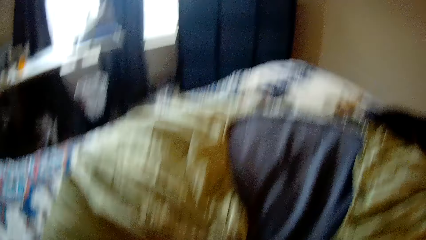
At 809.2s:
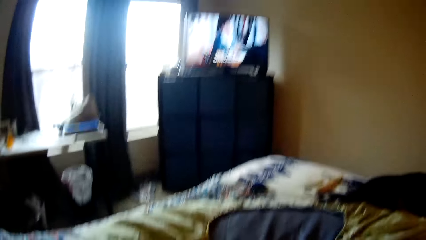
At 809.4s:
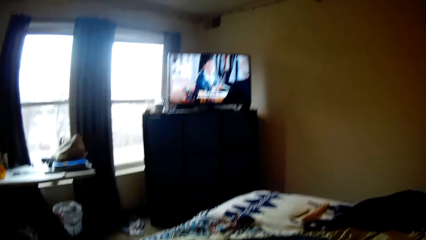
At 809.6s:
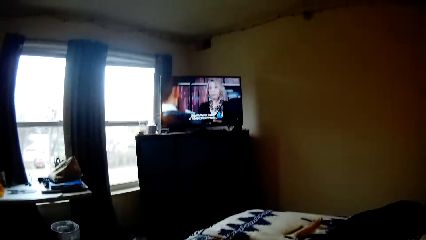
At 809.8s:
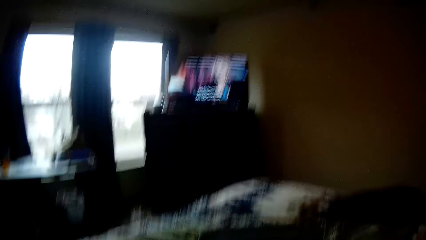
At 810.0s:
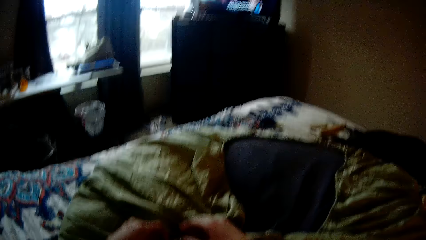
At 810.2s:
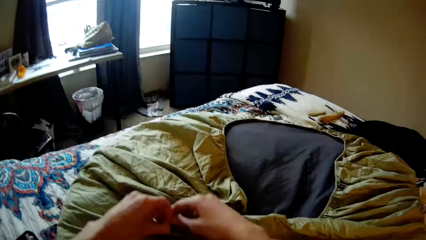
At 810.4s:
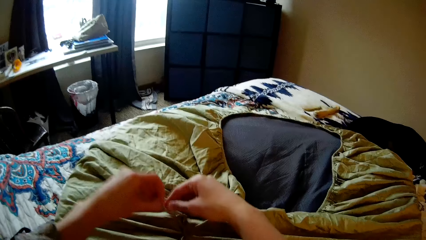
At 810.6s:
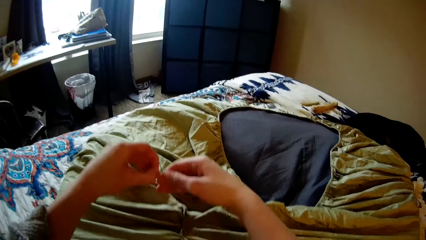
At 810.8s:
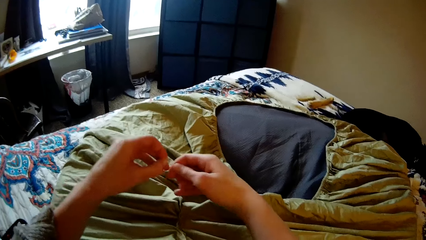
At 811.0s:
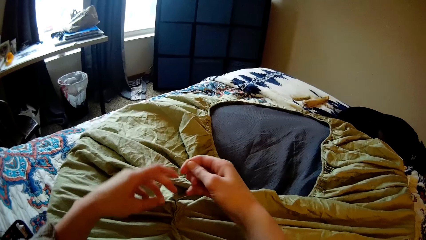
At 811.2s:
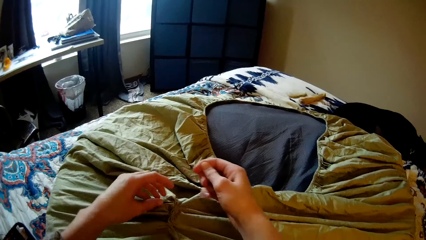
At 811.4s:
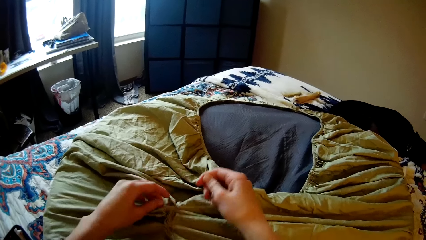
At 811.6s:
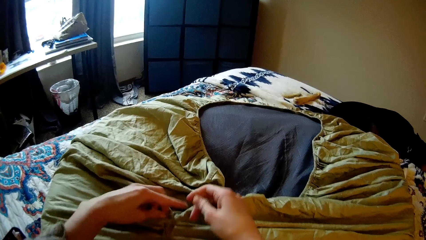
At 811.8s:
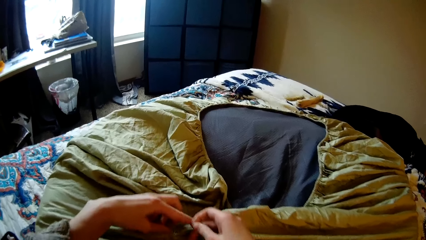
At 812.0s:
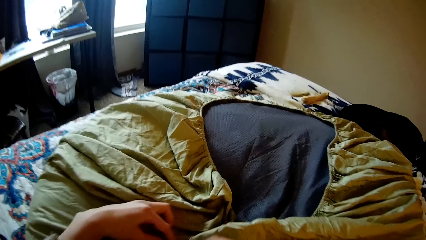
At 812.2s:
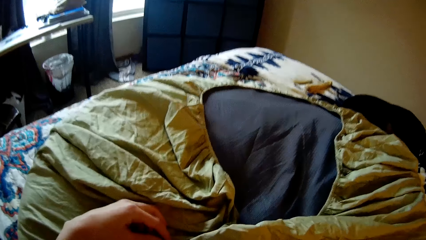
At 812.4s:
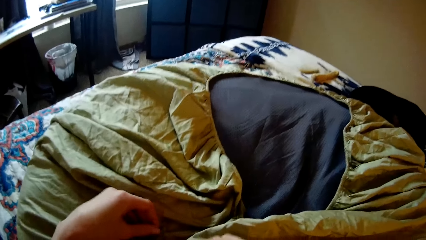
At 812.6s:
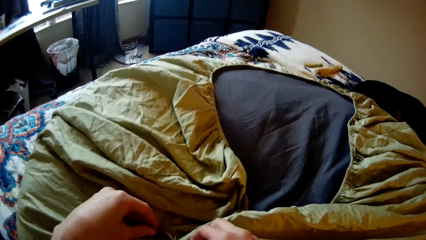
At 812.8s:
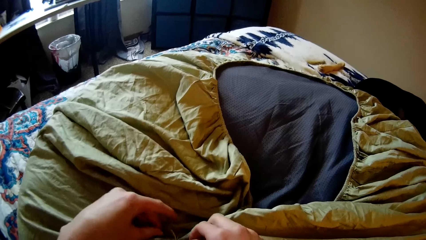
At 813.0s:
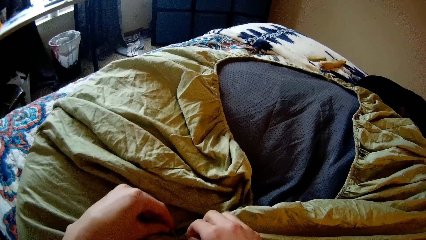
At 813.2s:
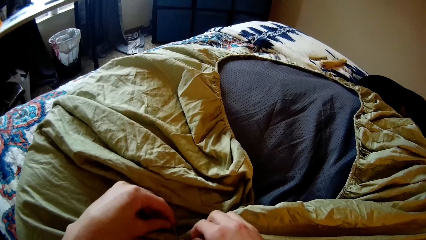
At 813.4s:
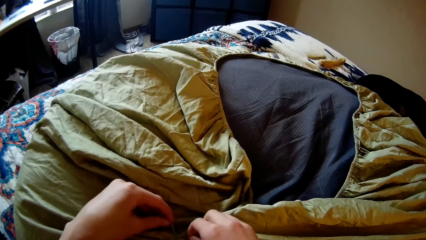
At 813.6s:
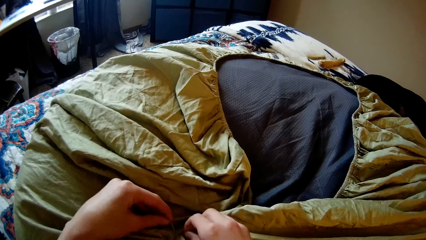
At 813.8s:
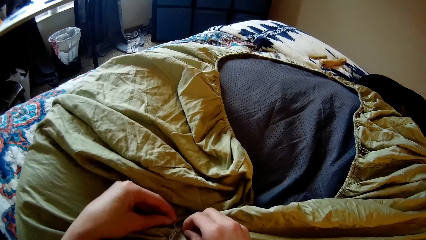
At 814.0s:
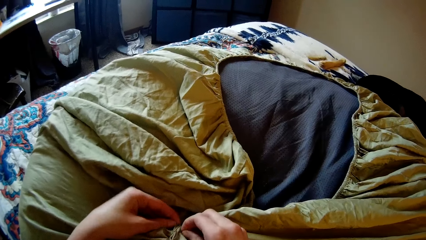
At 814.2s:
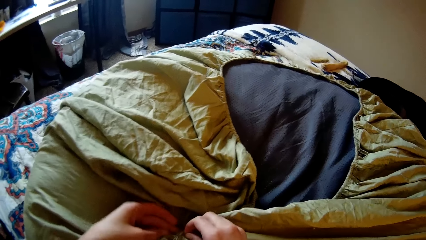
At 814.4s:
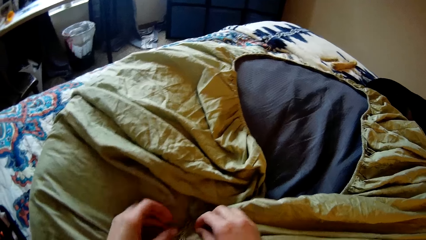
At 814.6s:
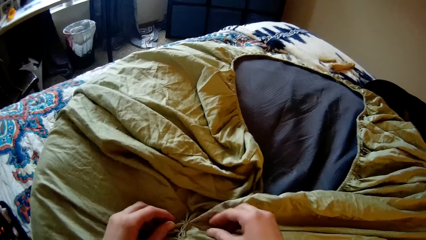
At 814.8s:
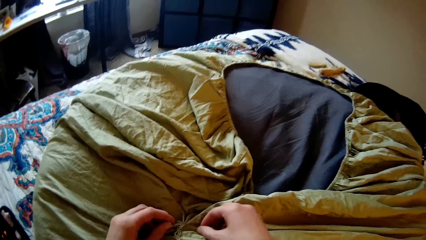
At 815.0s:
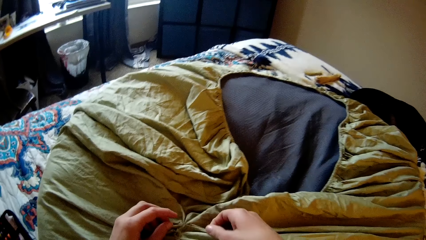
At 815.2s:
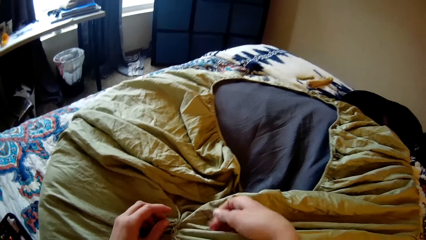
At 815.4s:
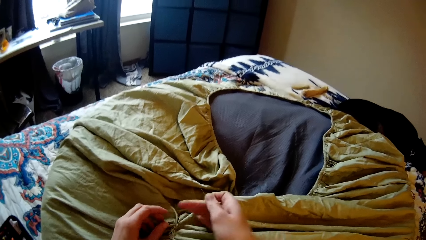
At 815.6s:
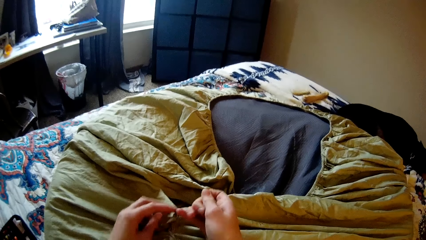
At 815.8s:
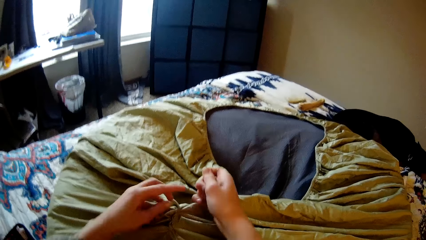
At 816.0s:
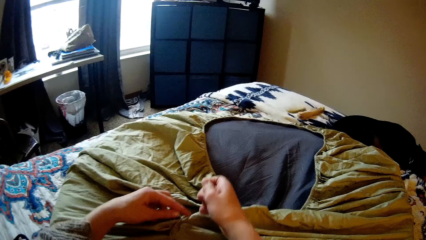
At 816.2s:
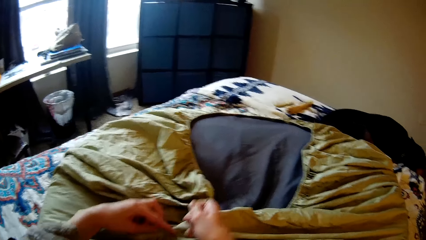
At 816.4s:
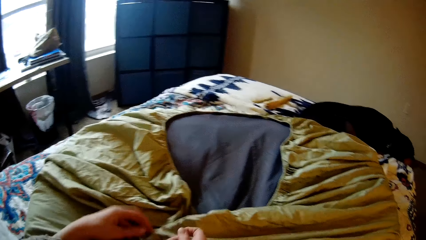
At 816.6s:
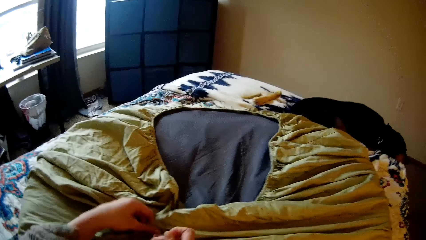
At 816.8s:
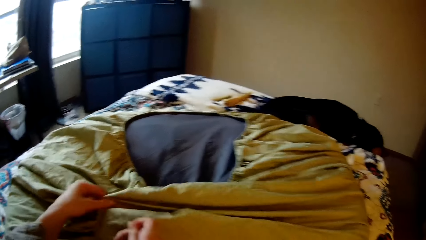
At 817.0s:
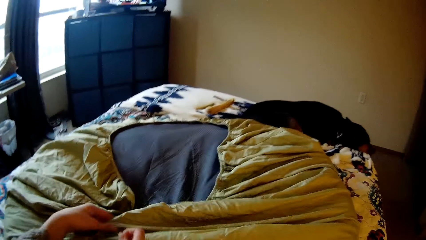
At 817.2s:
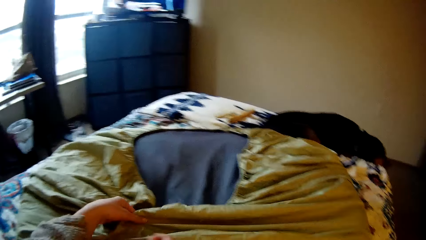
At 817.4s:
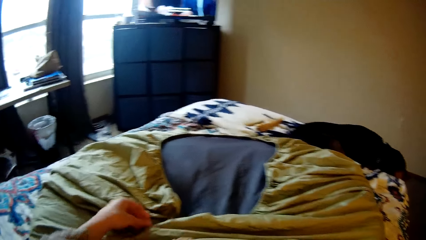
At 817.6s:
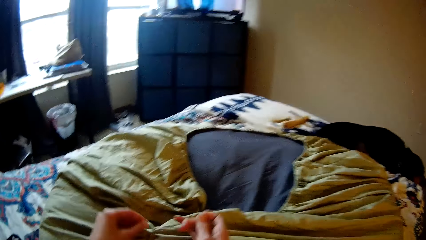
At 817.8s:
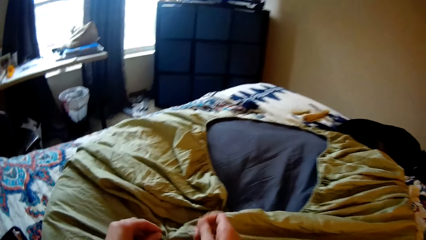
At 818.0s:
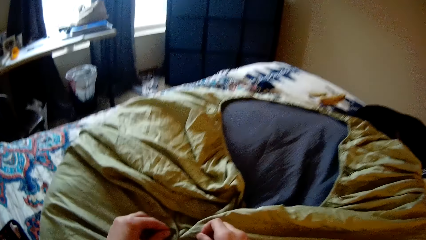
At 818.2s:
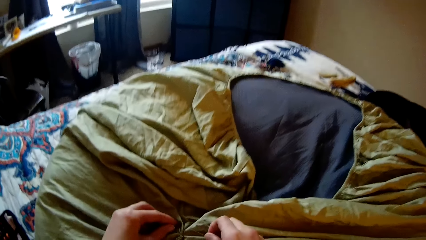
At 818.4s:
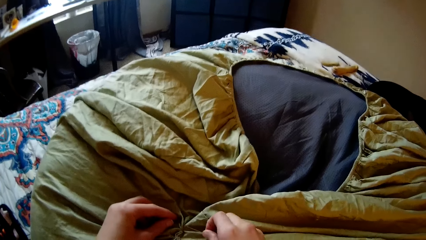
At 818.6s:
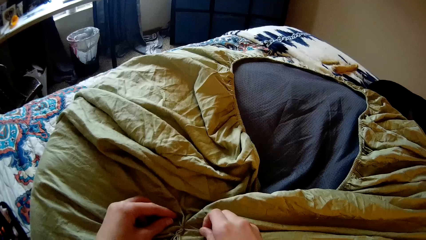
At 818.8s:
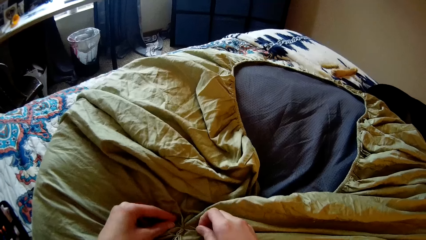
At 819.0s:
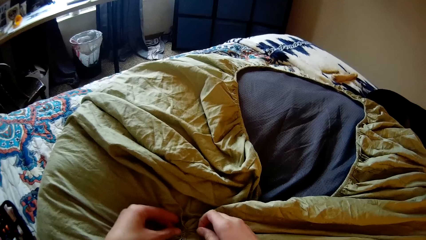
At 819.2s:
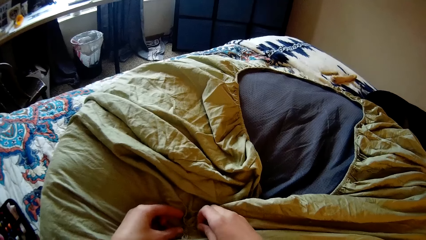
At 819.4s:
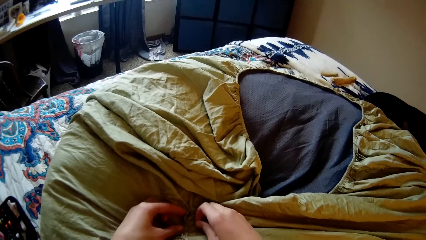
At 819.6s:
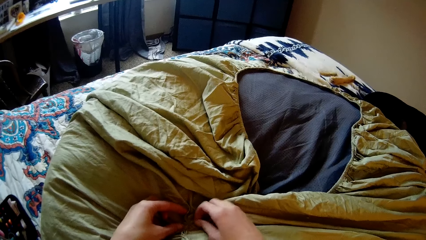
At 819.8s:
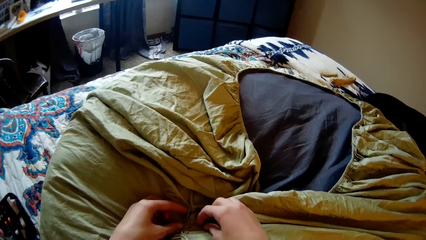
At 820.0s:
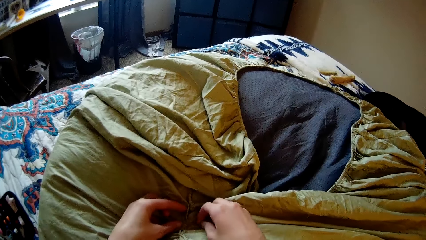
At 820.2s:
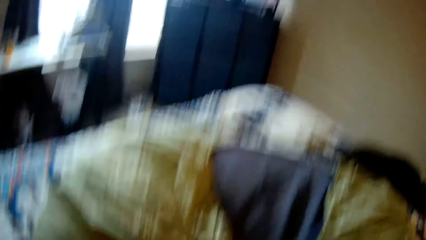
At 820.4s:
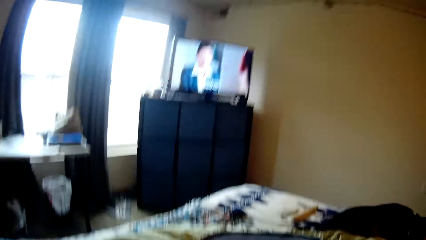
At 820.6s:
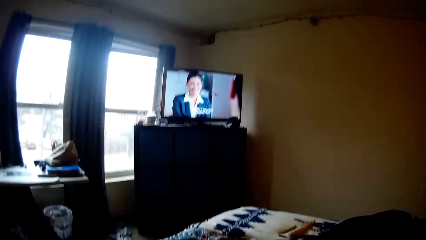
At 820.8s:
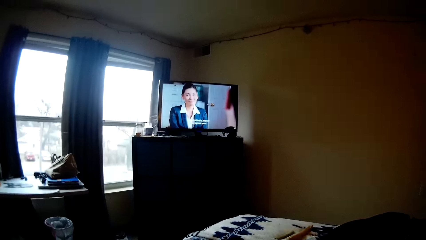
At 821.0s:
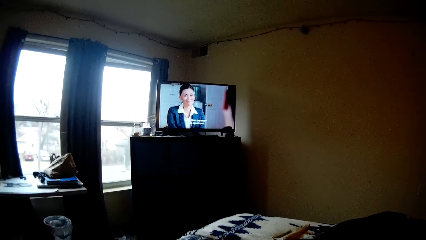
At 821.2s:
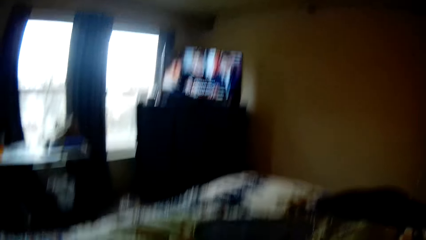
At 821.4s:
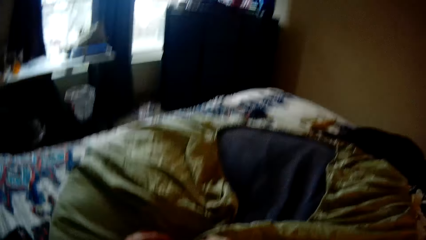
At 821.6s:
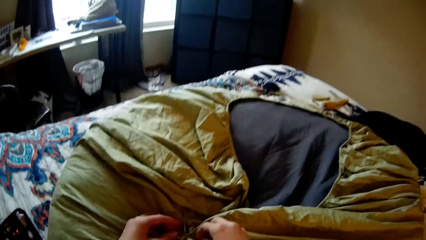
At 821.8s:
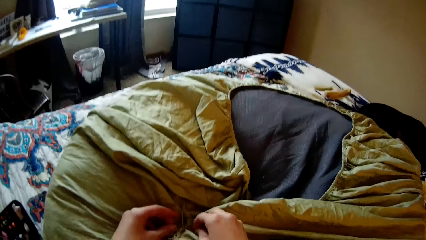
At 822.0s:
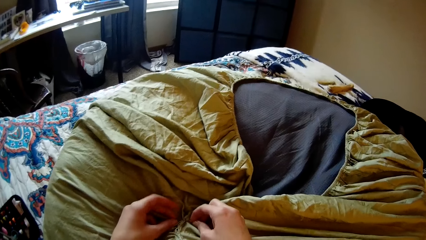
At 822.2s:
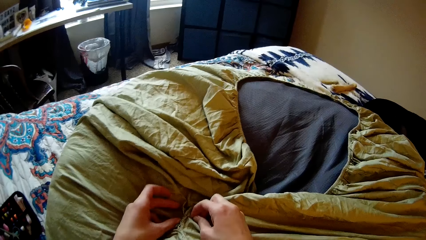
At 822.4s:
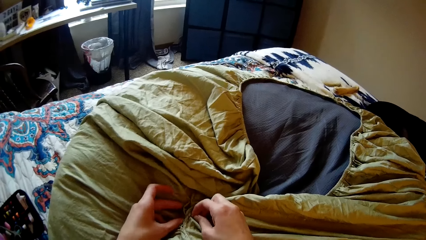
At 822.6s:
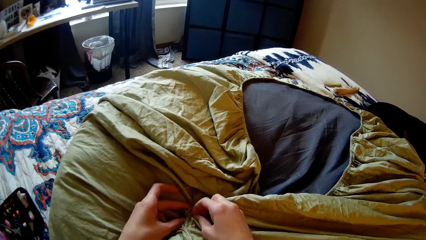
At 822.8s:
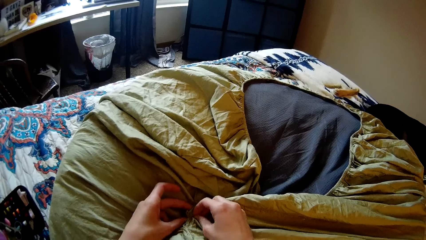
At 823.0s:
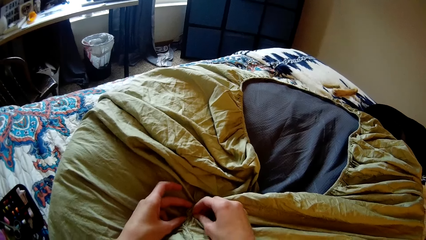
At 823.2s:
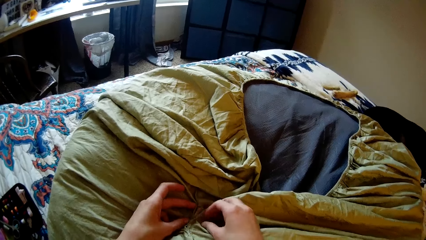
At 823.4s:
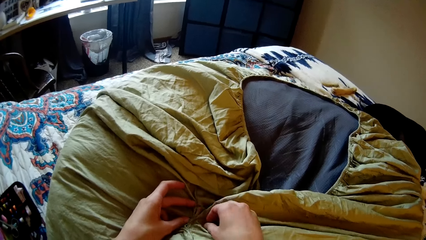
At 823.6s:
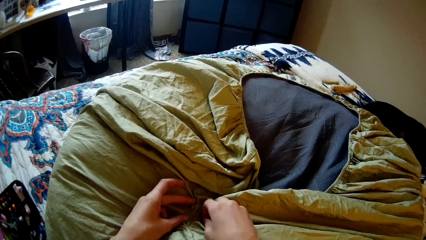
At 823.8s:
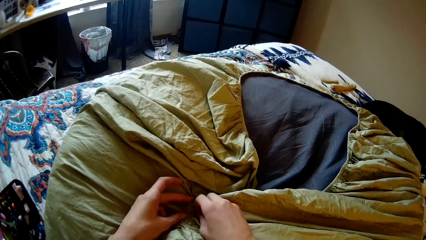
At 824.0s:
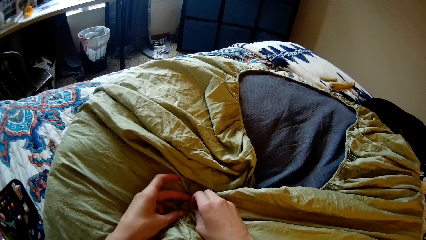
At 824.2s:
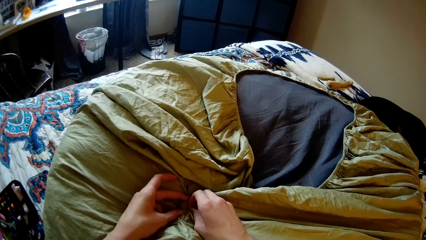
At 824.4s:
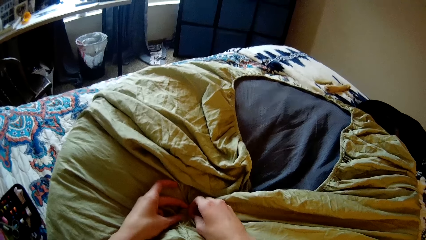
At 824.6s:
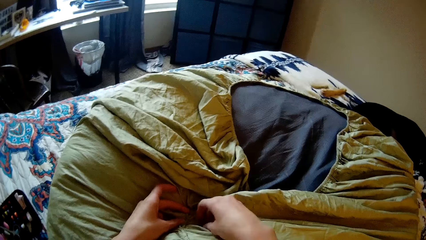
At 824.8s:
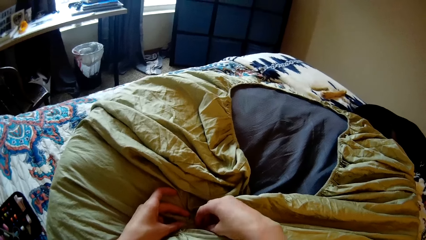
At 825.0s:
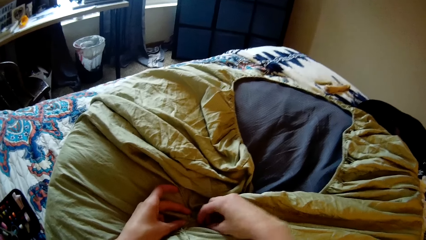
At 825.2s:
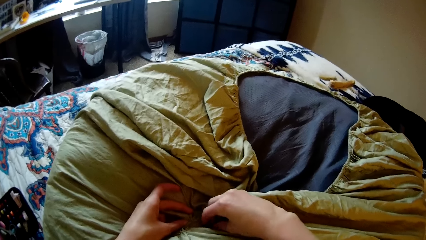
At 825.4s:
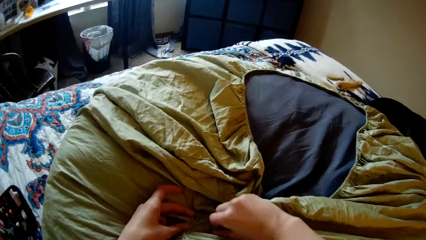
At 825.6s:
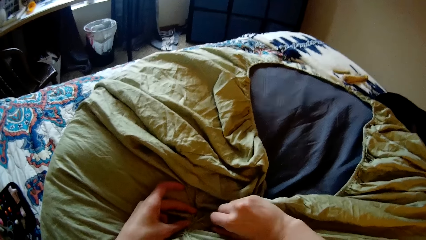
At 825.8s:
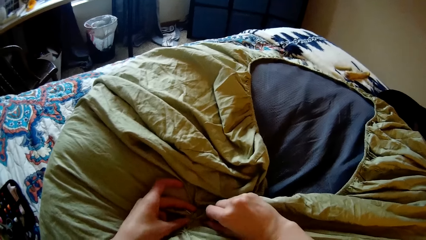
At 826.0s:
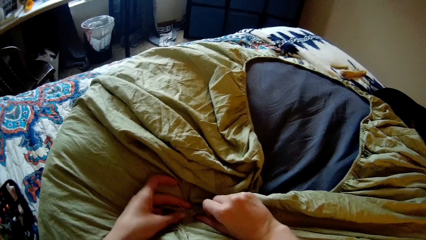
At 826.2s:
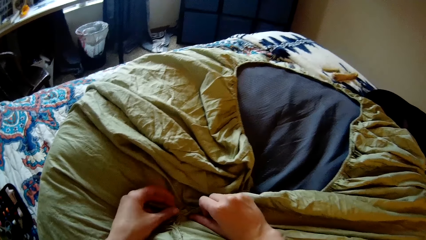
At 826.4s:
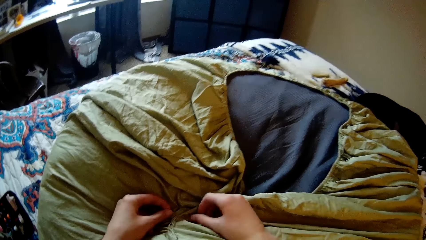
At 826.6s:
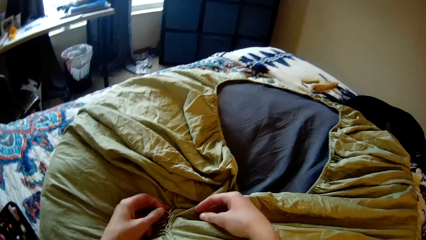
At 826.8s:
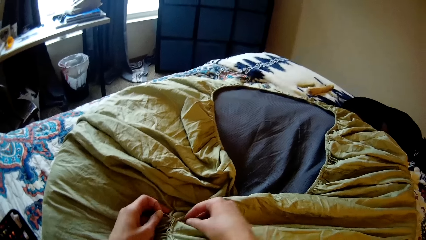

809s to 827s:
The camera wearer sews a bedsheet with a needle. She watches the television. She stretches the thread. She sews the bedsheet with the needle. She adjusts the bean bag cloth with her left hand. She sews the bean bag with the needle and thread in her right hand. She looks up at the television. She sews the bedsheet with the needle.
